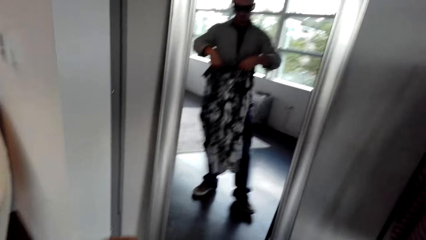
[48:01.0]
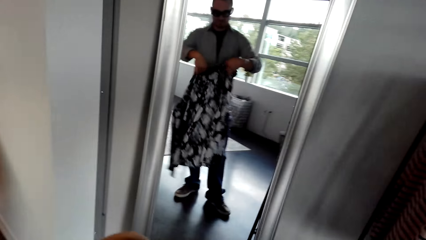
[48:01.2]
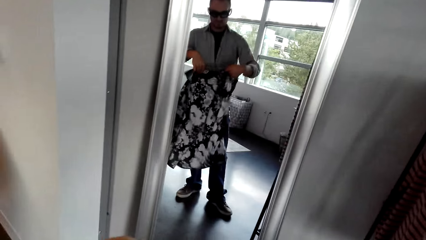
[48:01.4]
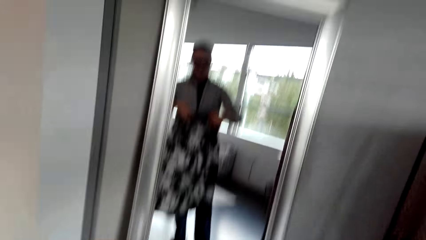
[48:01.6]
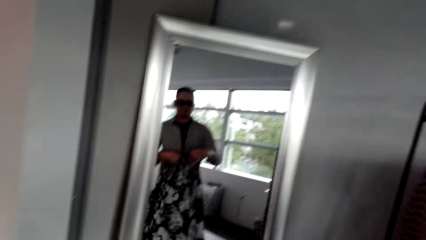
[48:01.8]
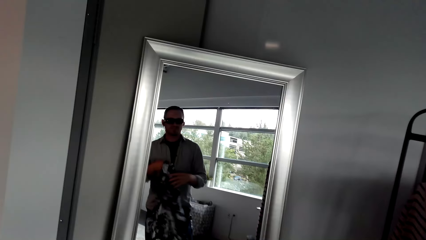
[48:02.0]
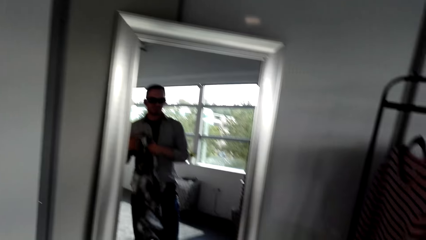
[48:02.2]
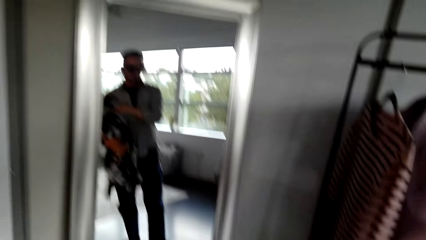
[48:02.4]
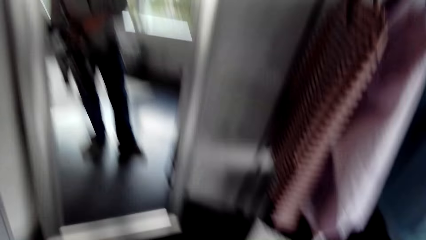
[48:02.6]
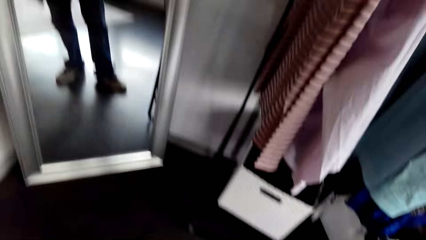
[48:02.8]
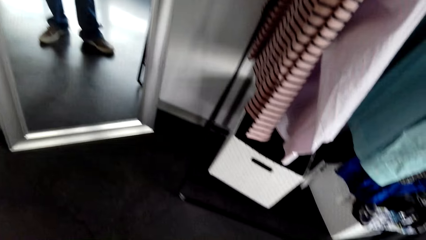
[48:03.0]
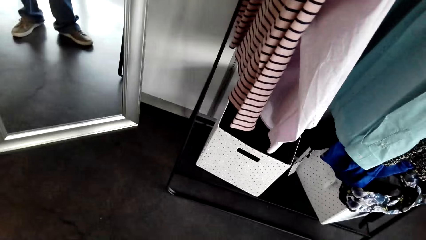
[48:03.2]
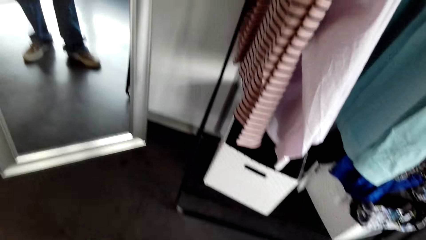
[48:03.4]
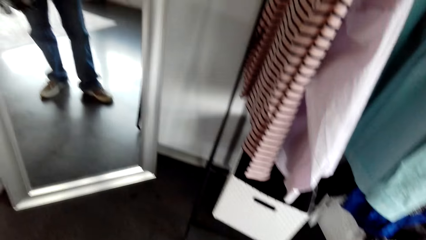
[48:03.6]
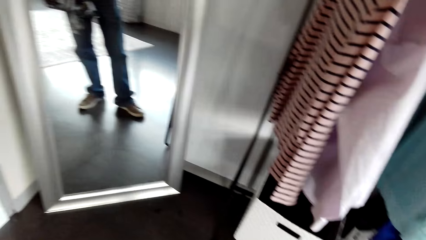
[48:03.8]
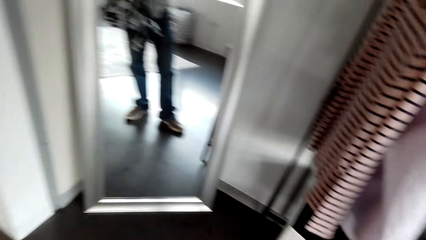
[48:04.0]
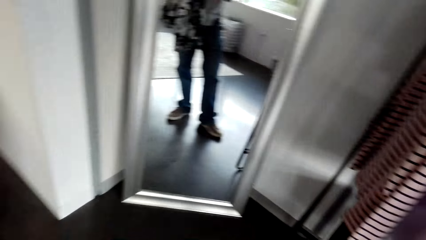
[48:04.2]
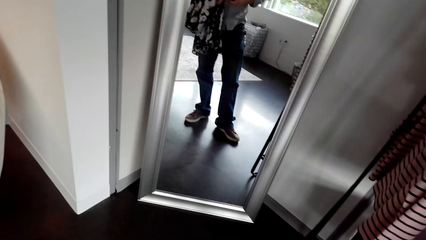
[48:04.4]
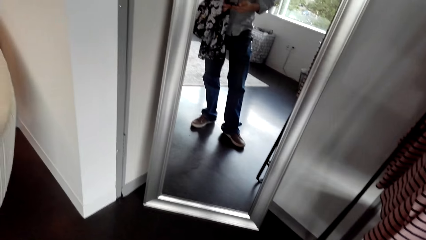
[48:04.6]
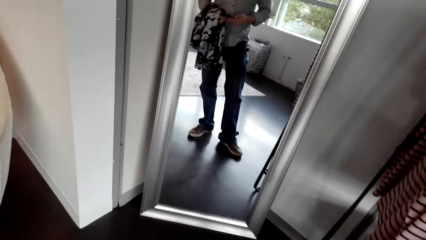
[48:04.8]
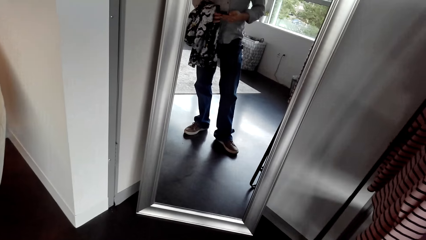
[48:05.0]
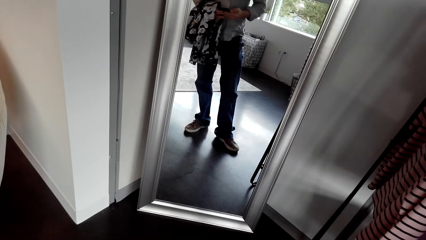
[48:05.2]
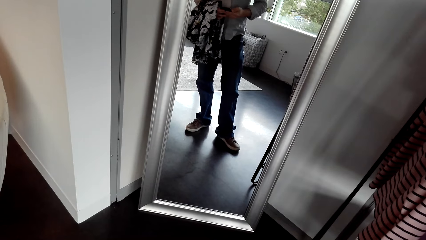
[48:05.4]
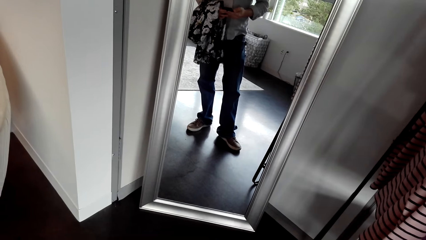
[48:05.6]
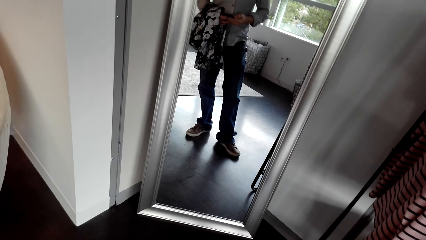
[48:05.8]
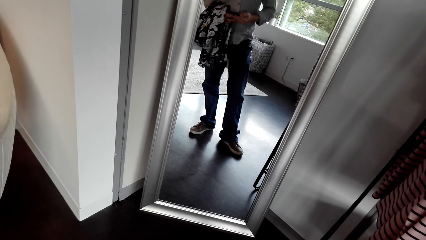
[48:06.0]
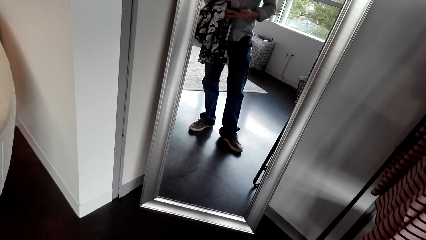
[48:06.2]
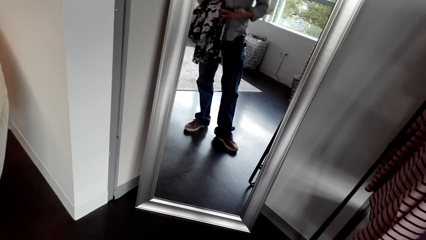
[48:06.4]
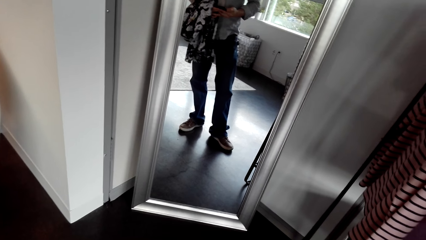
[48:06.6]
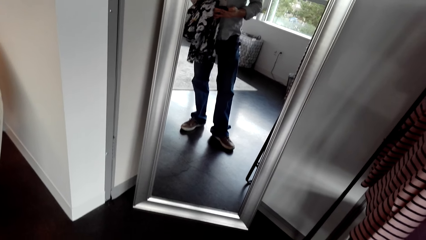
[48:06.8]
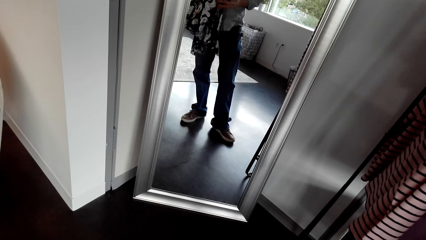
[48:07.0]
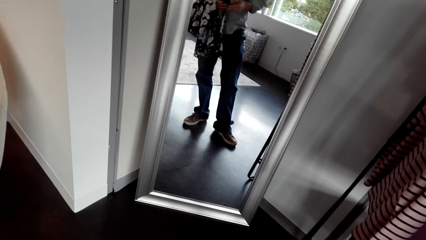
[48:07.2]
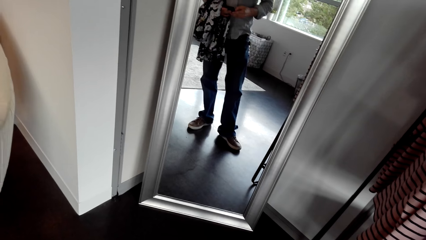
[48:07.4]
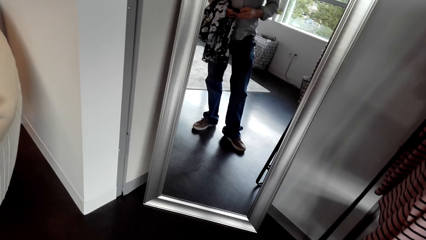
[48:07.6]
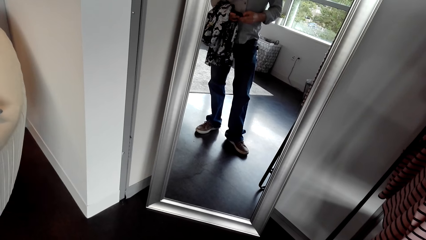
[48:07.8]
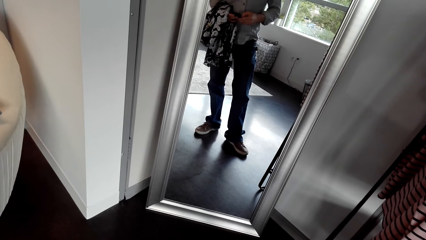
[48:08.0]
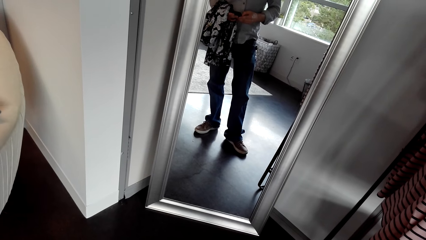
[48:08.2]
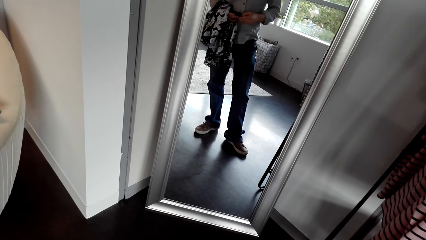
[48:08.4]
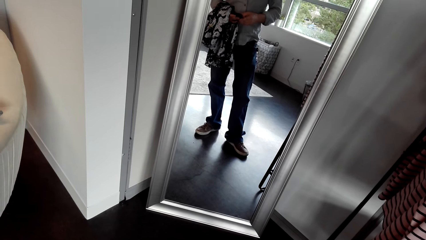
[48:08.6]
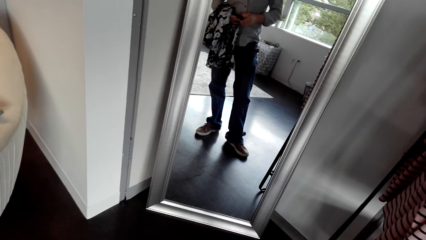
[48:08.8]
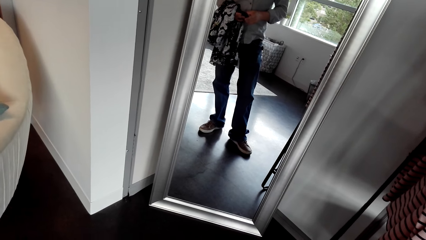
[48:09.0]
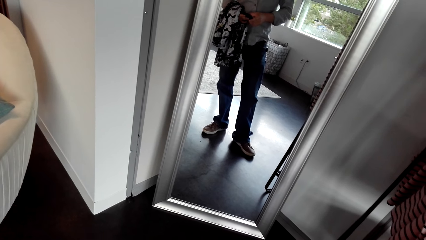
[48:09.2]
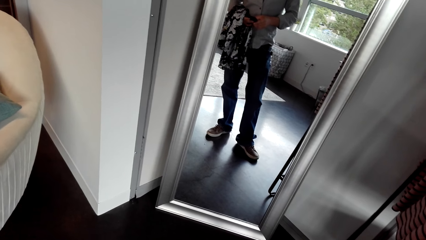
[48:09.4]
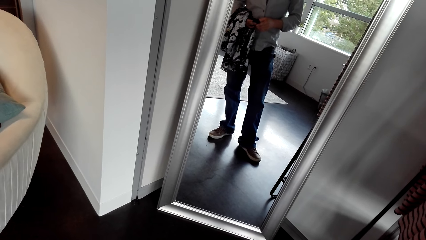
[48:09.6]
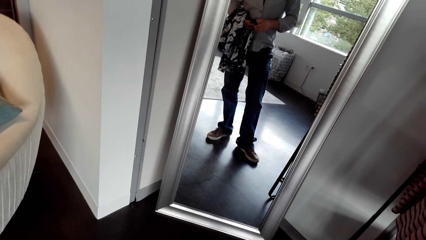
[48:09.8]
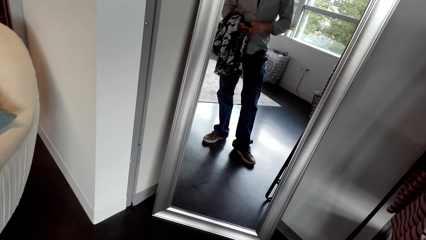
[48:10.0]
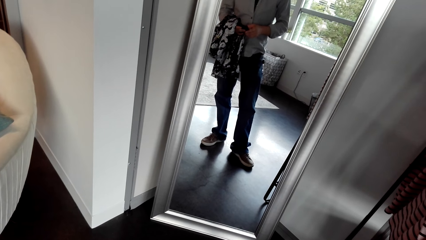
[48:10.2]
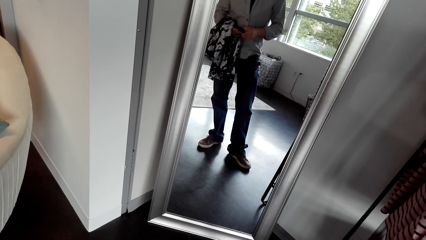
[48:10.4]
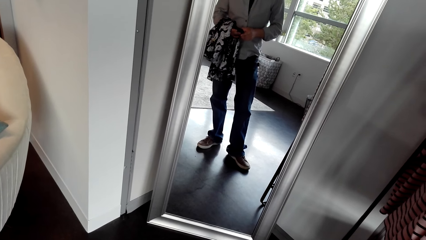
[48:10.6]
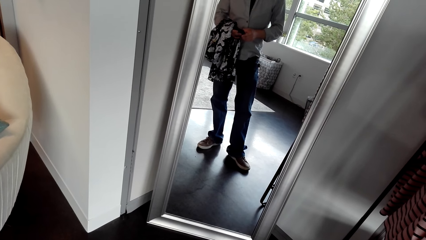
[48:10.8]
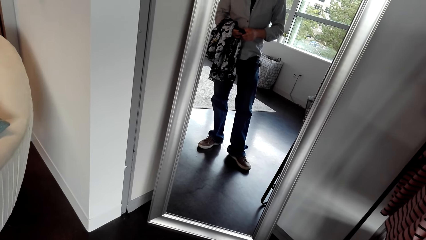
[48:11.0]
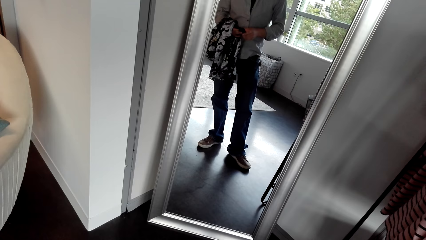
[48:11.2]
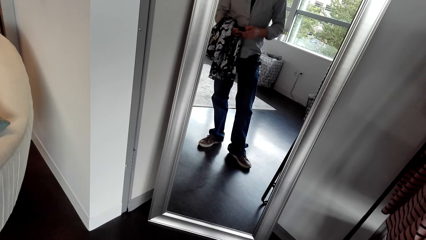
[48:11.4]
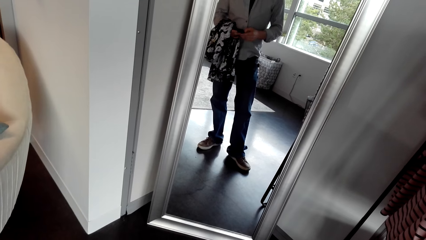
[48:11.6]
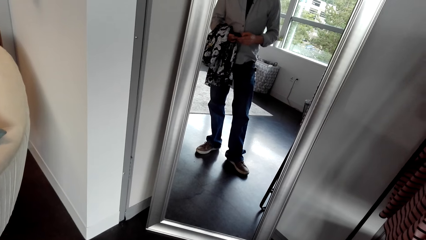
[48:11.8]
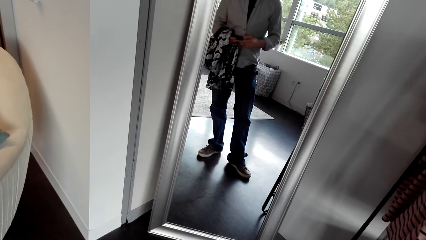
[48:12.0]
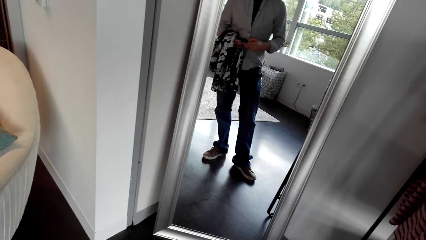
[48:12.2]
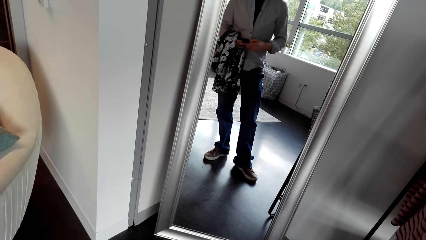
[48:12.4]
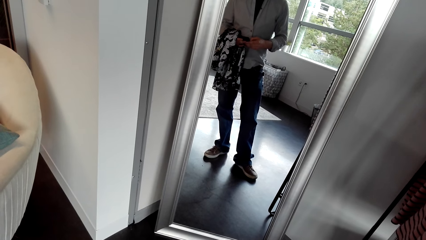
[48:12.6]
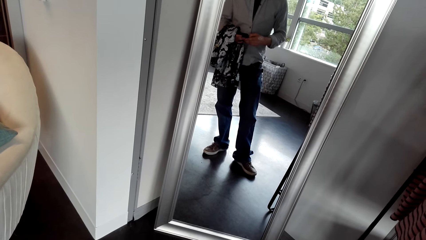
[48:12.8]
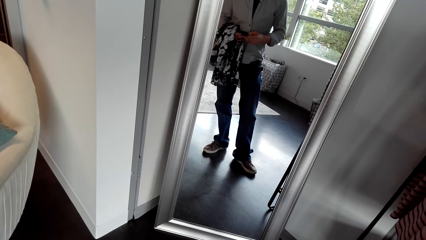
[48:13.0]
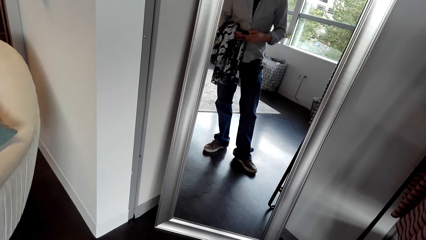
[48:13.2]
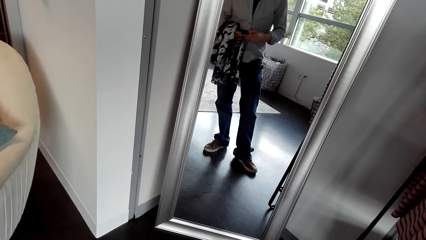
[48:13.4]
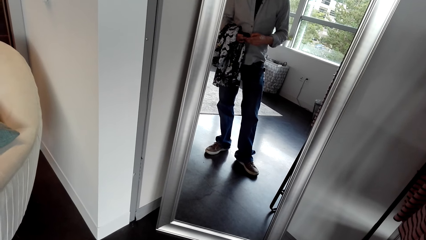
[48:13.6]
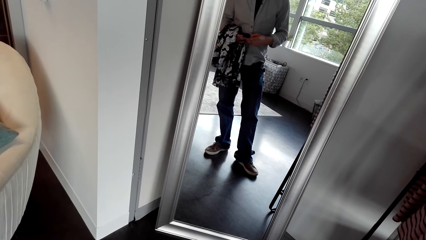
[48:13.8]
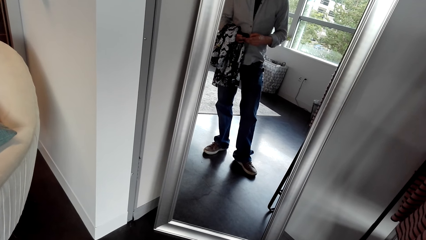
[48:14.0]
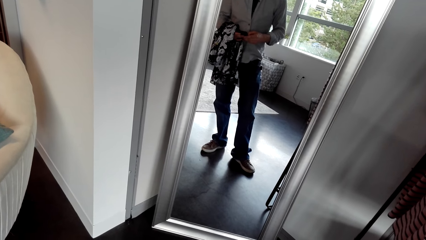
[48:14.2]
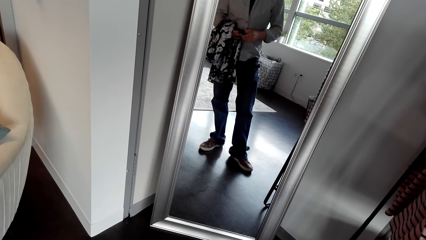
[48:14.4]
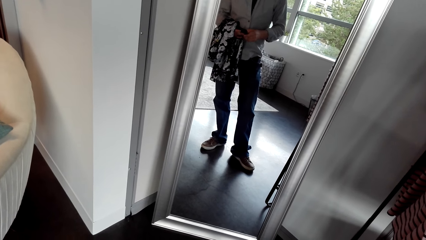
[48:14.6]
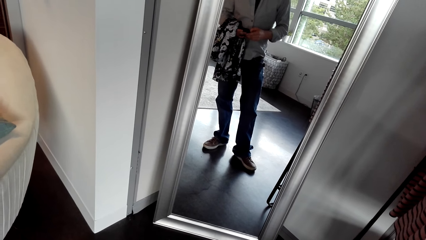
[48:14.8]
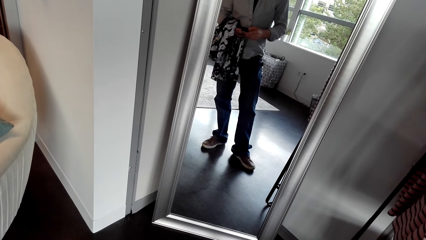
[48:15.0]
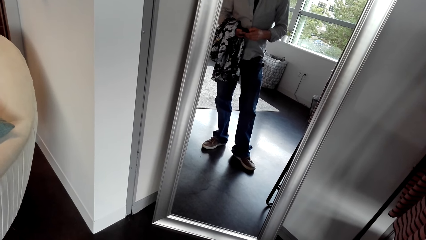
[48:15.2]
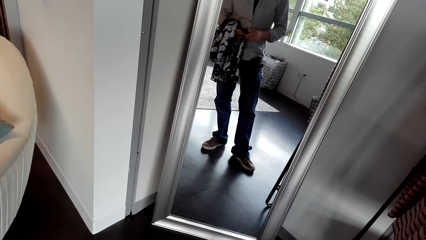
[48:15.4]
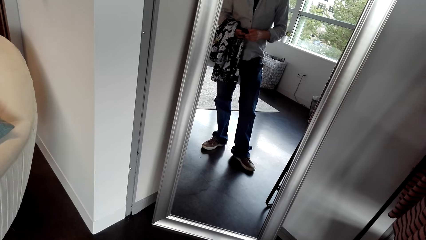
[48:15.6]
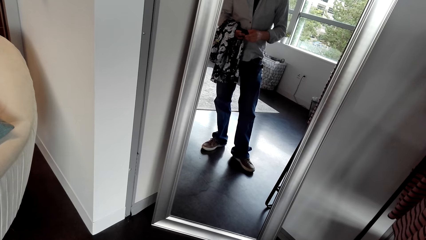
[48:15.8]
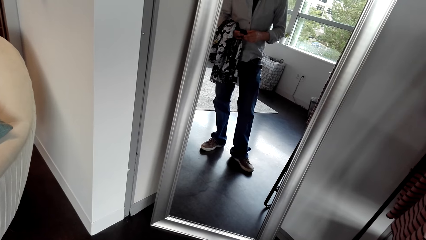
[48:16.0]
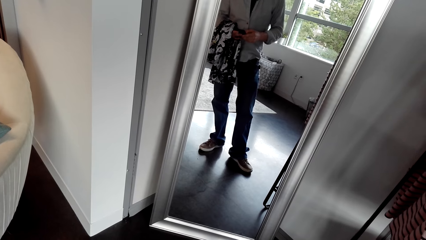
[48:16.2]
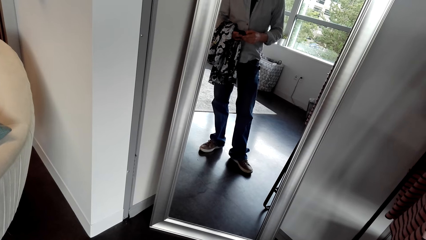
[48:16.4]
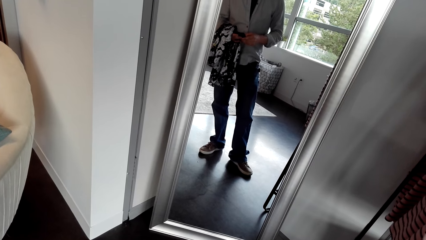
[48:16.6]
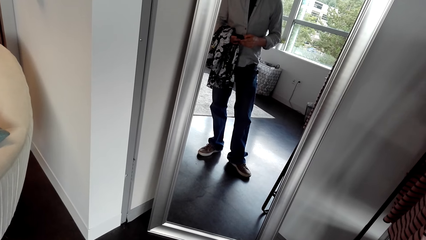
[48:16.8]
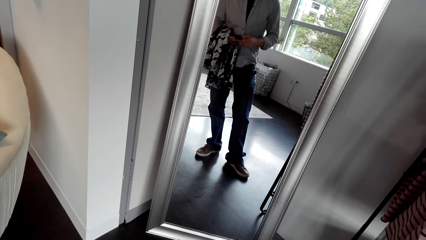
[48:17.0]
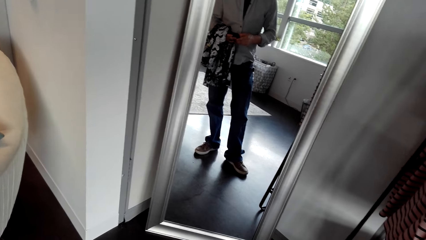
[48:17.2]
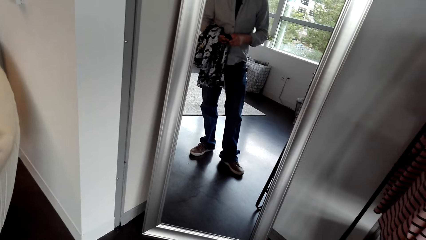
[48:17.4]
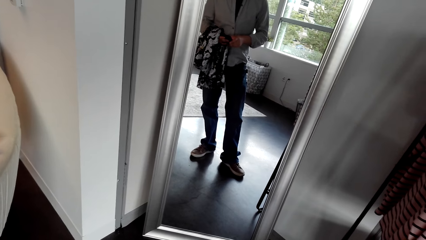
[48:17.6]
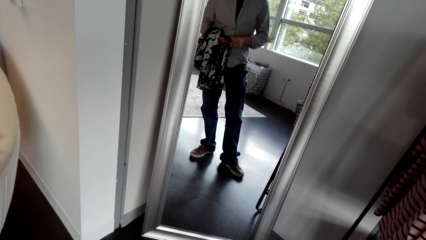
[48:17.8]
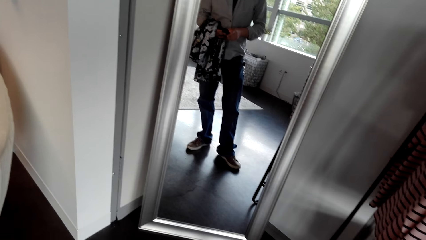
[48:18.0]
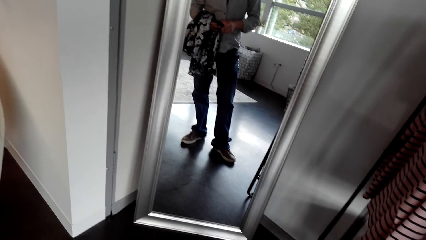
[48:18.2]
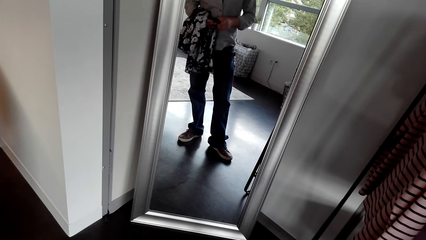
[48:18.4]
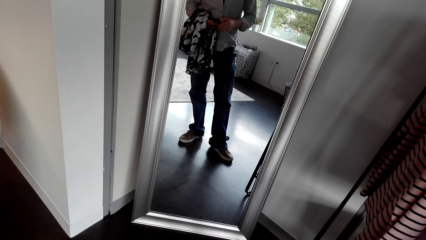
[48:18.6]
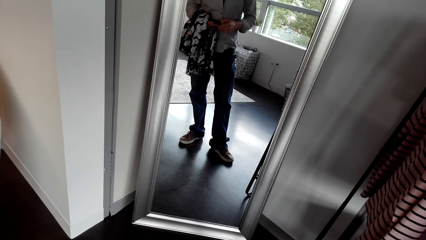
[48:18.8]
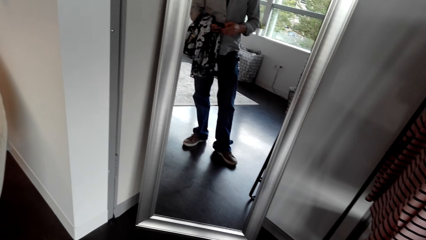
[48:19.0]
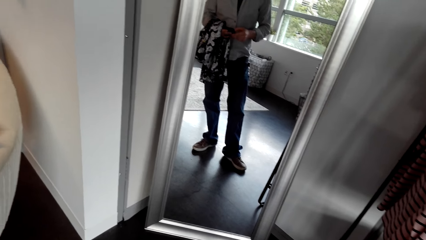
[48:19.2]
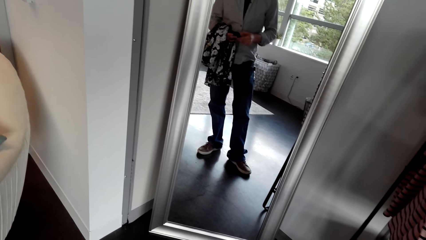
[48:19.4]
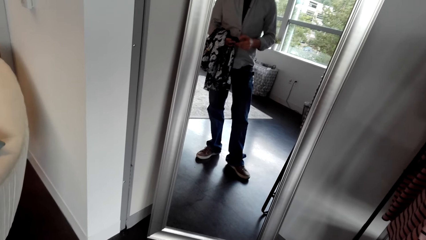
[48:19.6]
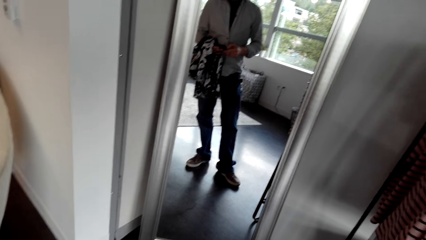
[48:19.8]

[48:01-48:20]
The camera wearer takes another T-shirt. They scroll a phone. They look at themselves in the mirror and touch the phone.
